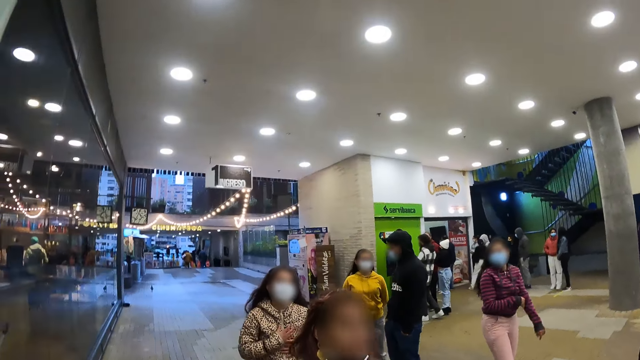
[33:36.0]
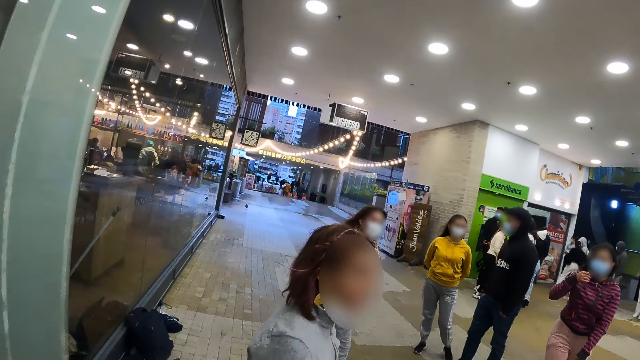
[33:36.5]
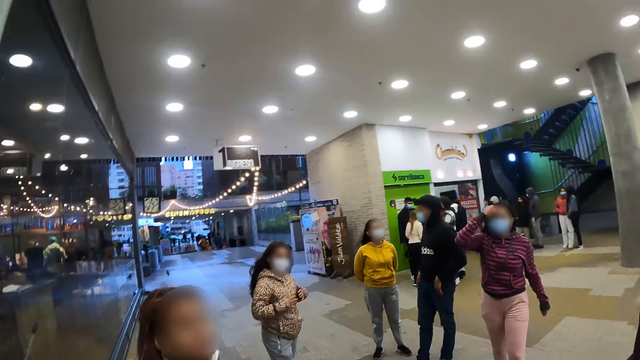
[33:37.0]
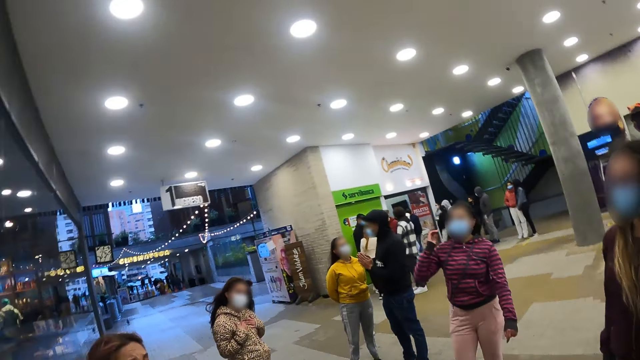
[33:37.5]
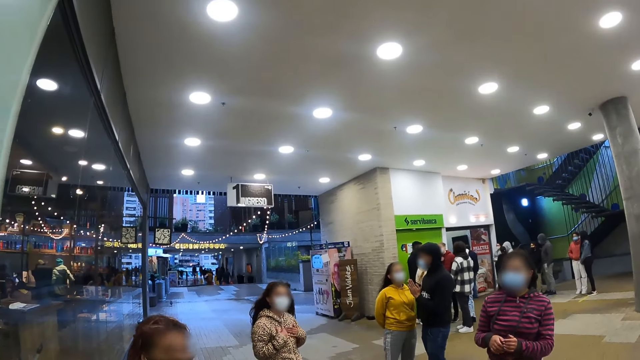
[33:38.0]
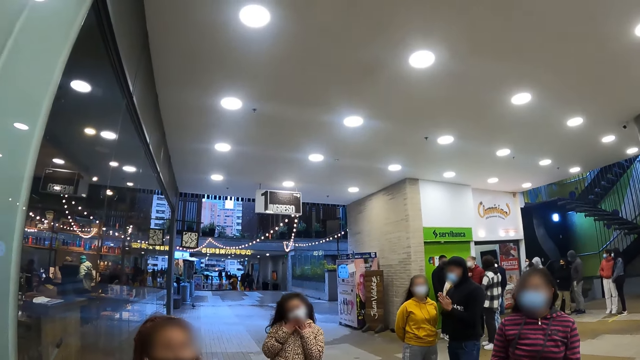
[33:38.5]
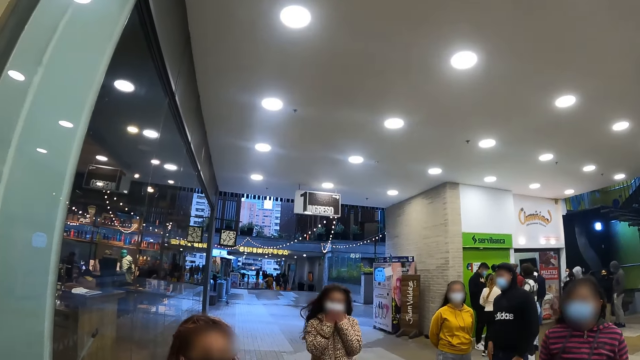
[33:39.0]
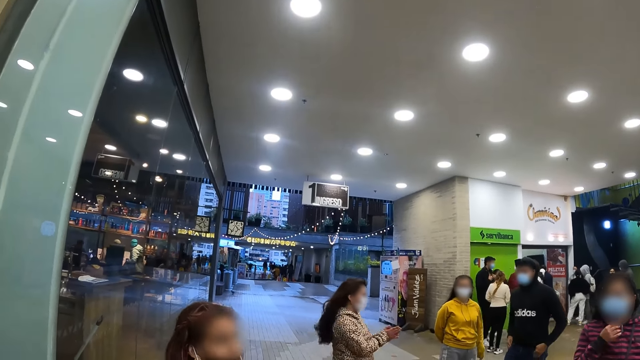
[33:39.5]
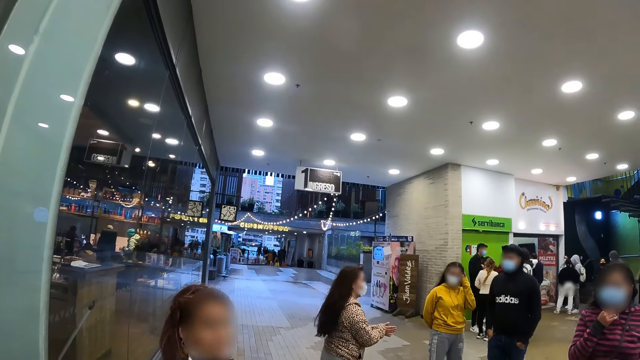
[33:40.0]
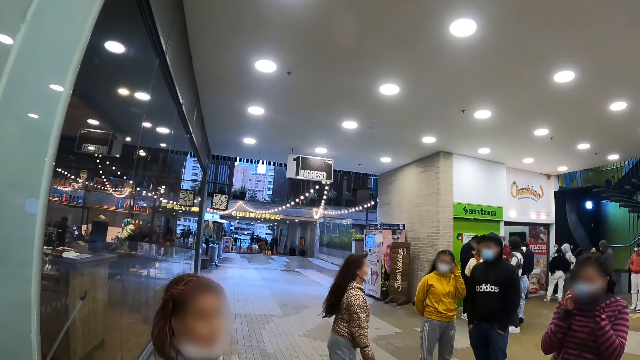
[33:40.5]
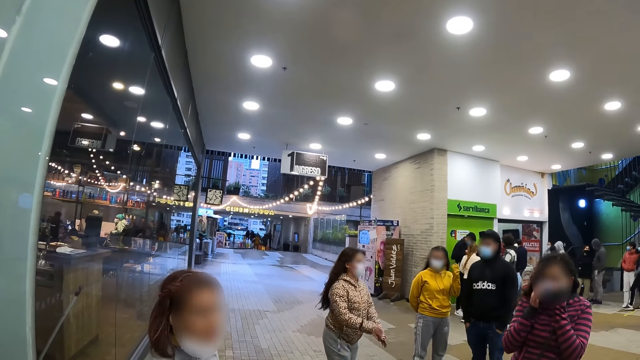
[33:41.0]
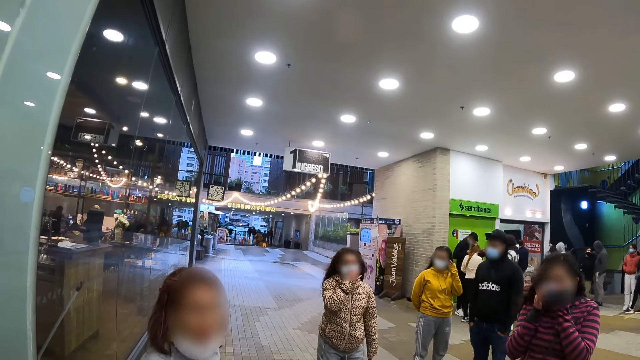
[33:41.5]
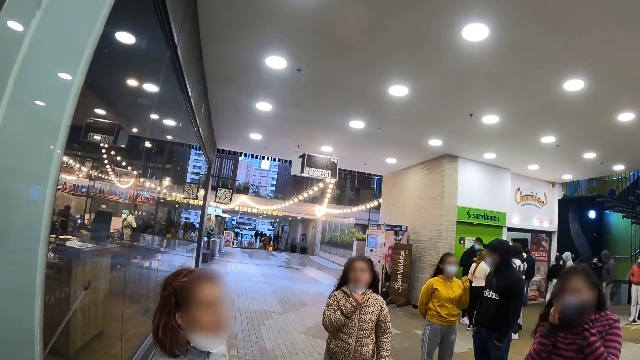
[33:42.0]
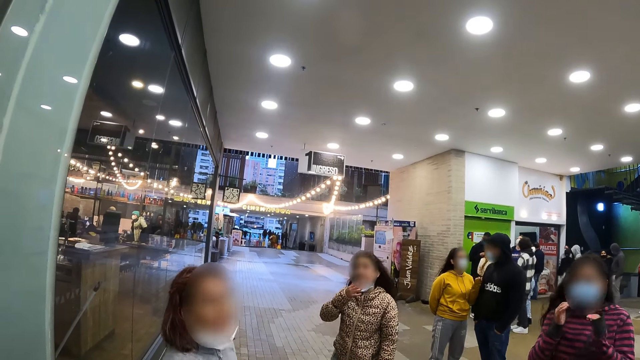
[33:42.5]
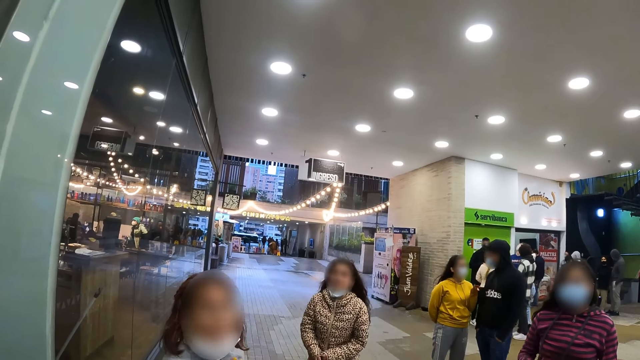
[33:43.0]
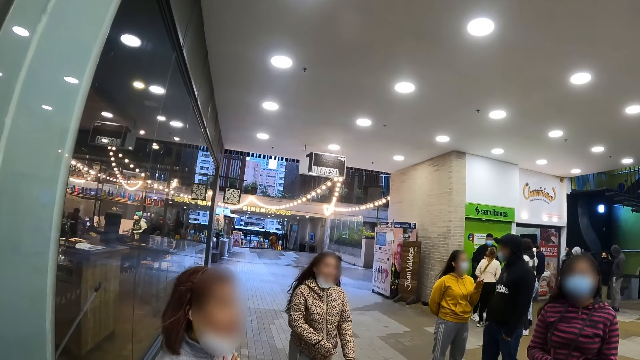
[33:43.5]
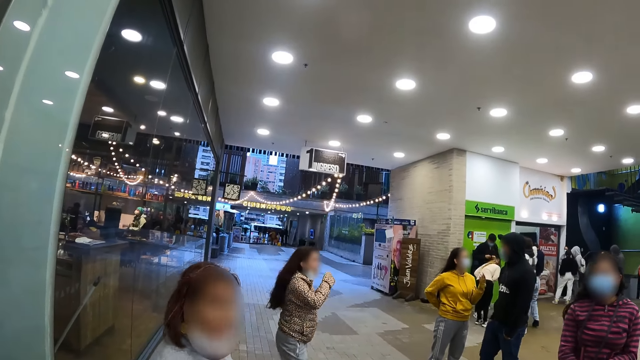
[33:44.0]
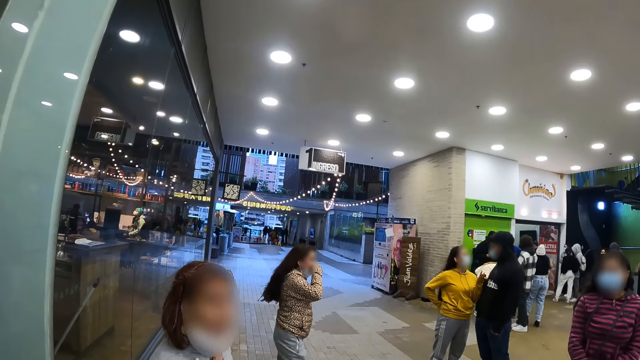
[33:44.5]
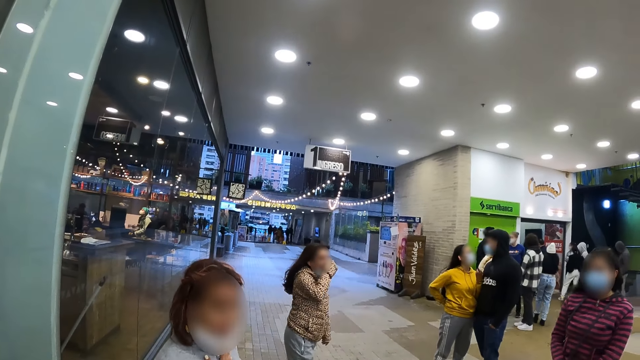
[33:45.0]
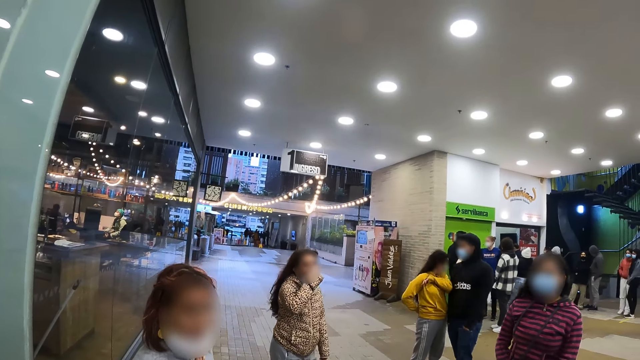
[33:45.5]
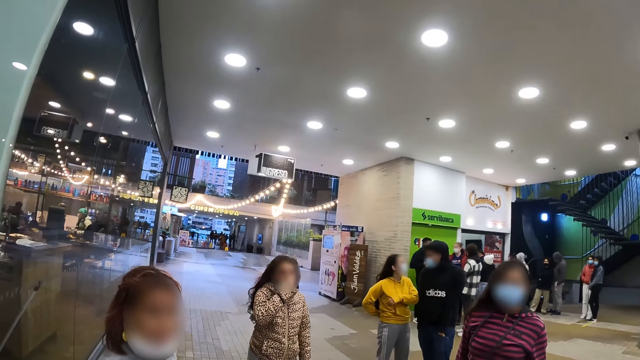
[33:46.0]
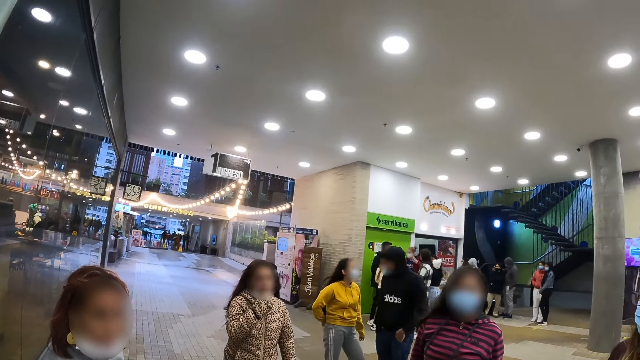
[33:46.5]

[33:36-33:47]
A woman puts a hand on her mouth. She removes her face mask. She touches her mouth.

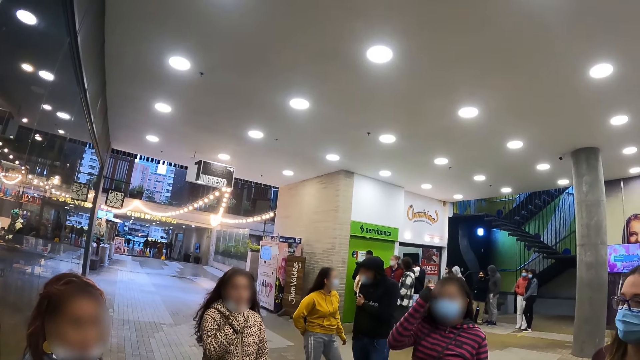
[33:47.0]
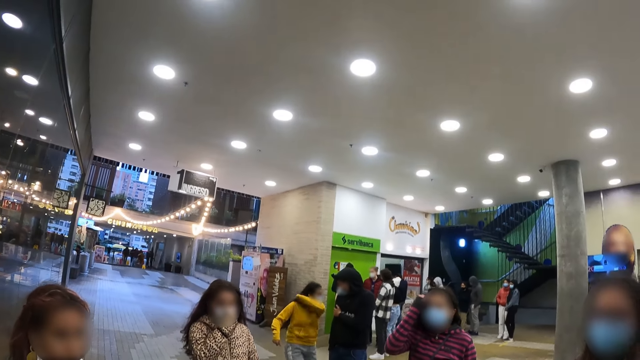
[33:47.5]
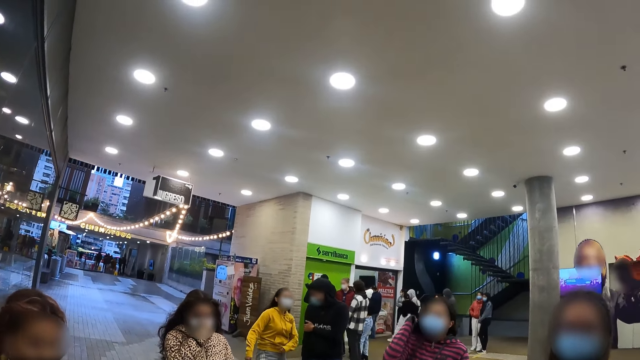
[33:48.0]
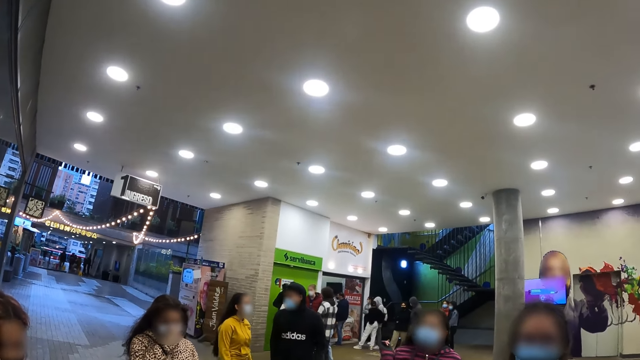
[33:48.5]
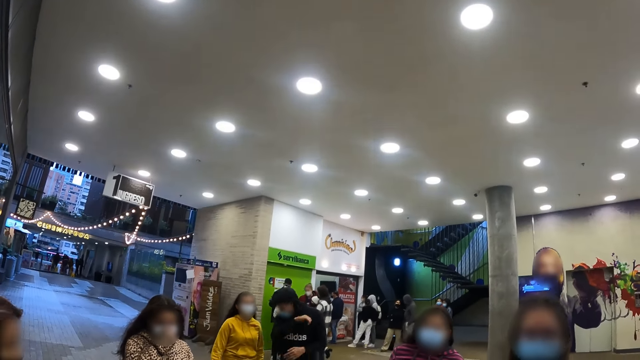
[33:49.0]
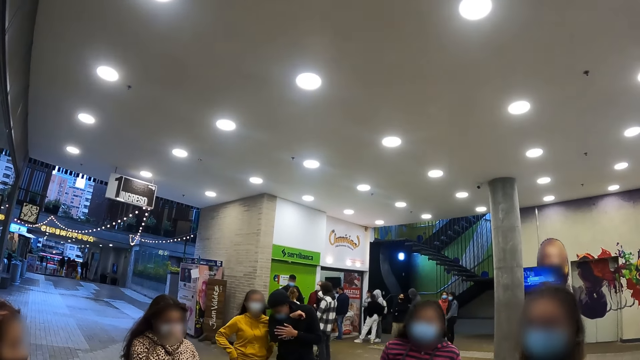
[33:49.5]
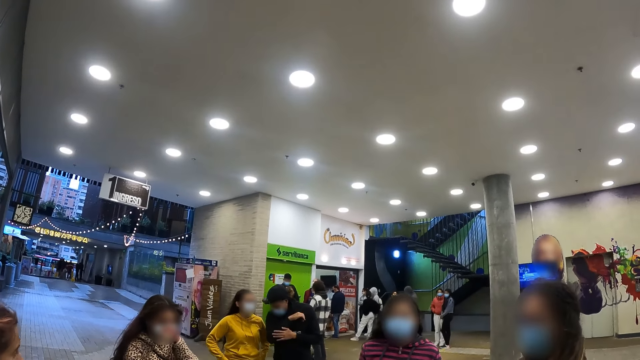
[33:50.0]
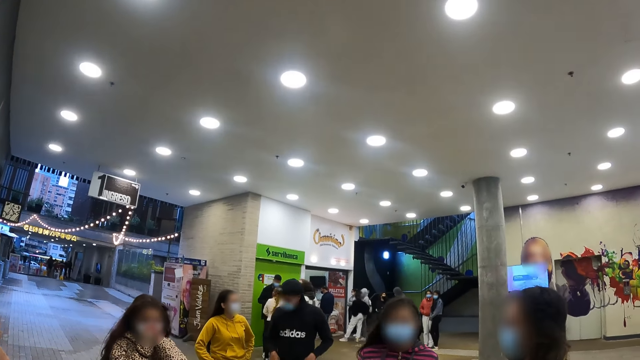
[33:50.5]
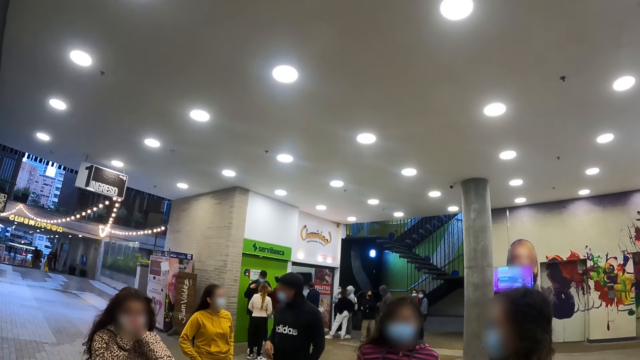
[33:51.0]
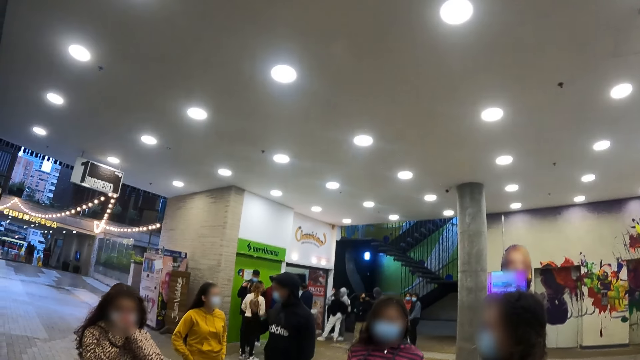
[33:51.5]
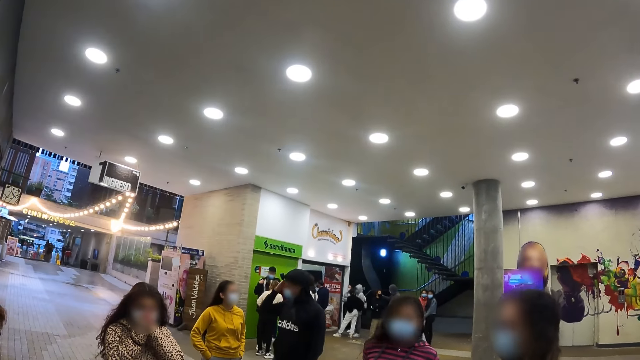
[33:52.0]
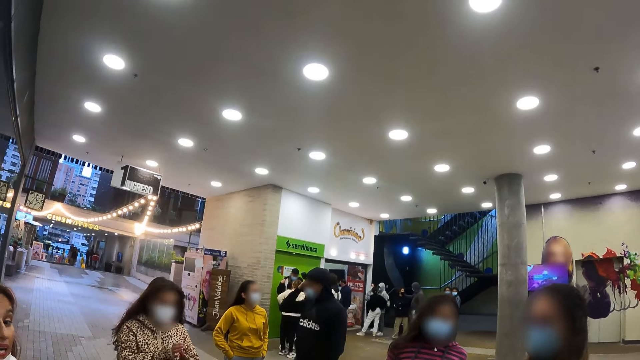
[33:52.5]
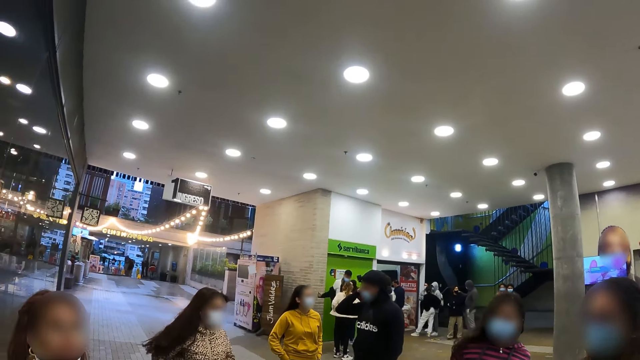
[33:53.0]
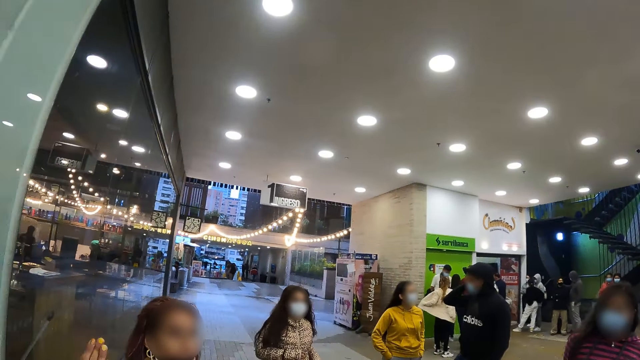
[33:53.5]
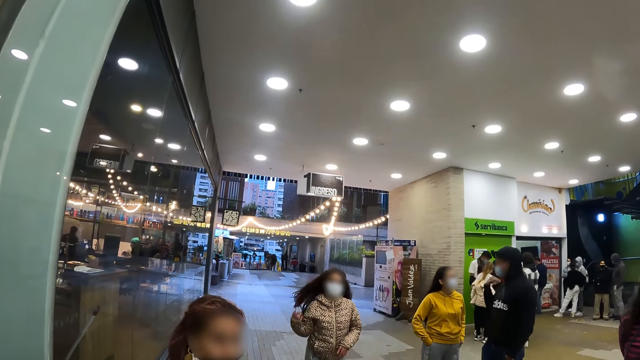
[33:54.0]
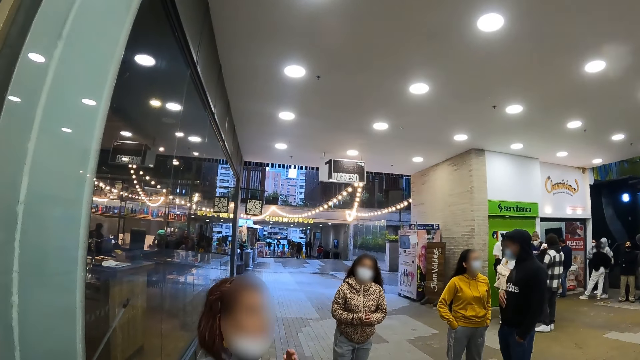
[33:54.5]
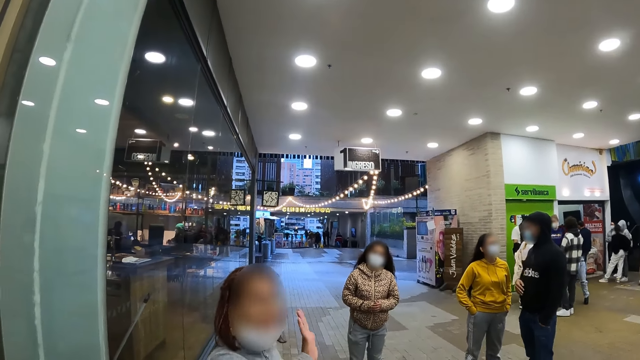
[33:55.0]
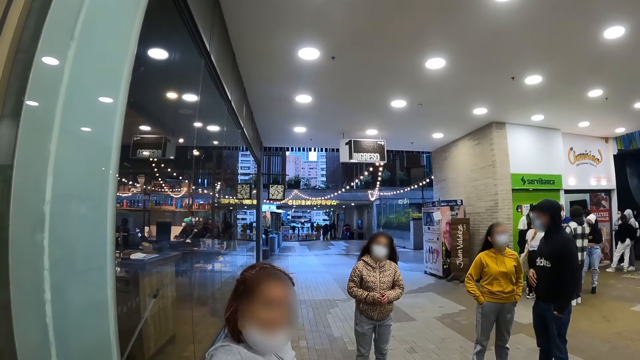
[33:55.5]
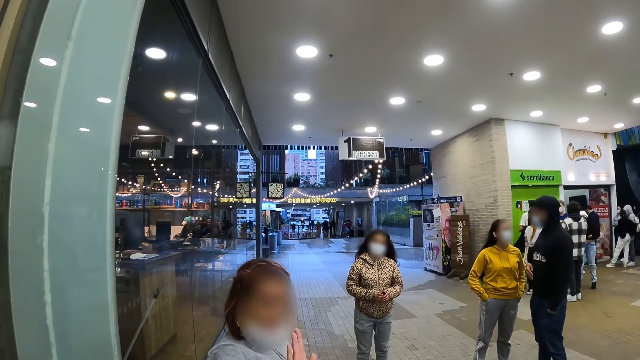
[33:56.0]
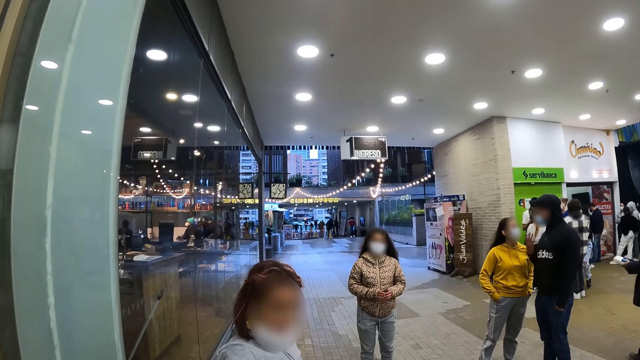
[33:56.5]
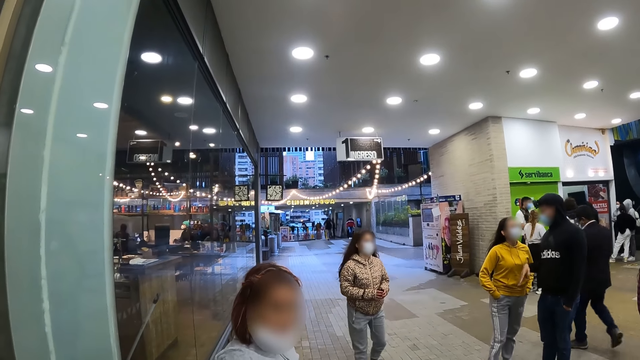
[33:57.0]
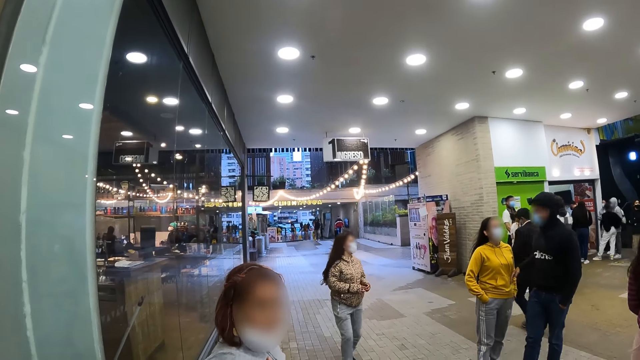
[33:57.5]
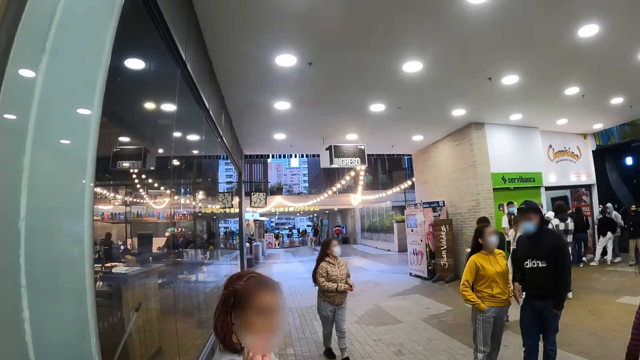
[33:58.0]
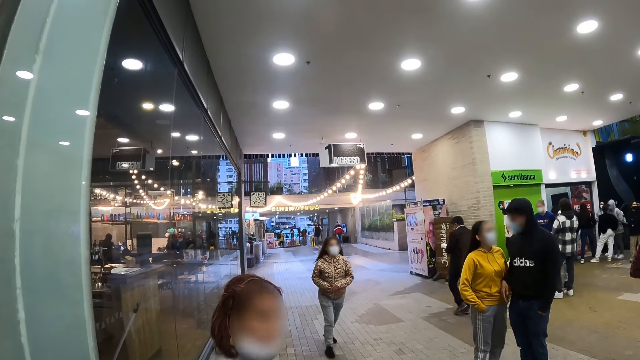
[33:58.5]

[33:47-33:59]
A woman moves hair. Another woman holds her mouth with hands. The second woman moves hair with a hand. A third woman moves a hand. The camera wearer converses with a person.
